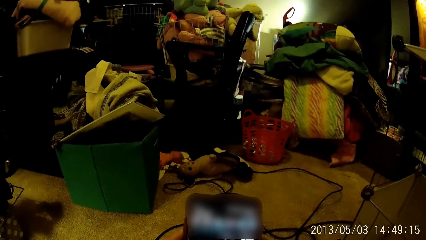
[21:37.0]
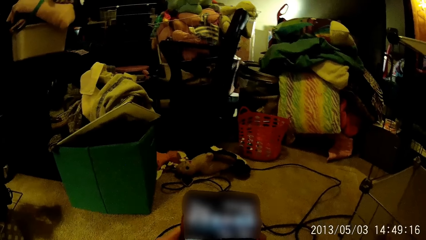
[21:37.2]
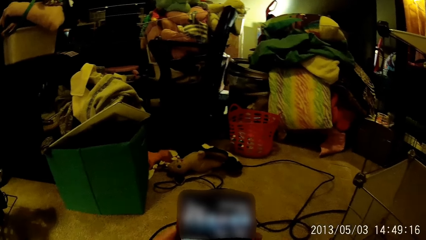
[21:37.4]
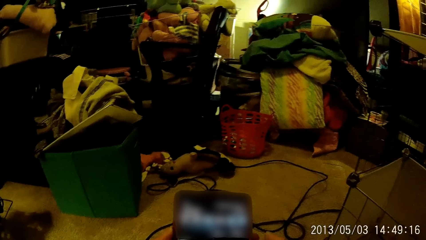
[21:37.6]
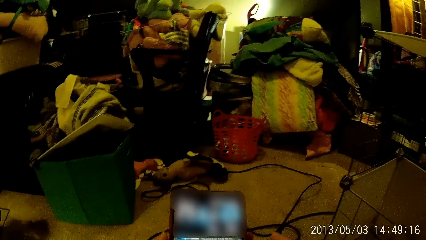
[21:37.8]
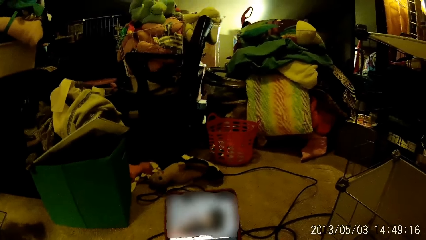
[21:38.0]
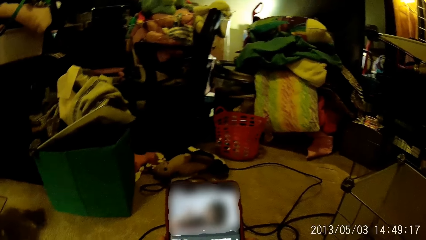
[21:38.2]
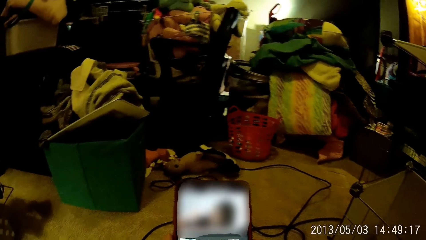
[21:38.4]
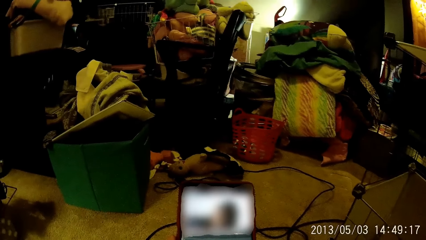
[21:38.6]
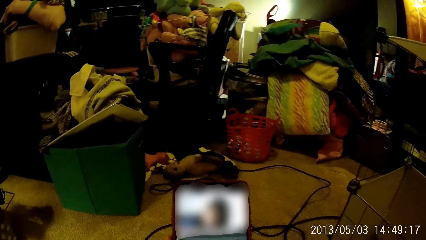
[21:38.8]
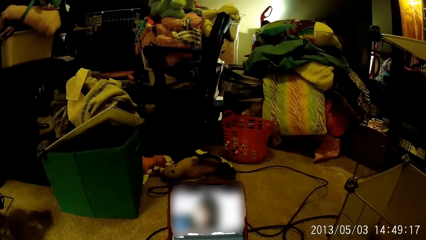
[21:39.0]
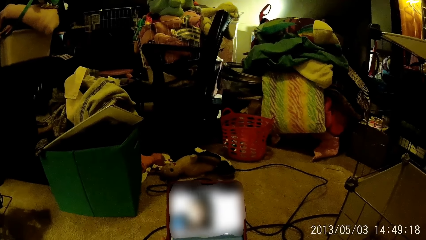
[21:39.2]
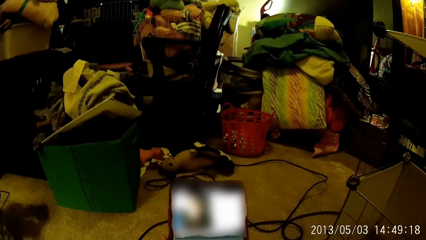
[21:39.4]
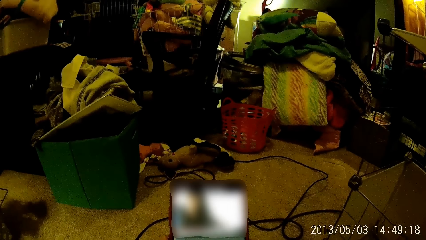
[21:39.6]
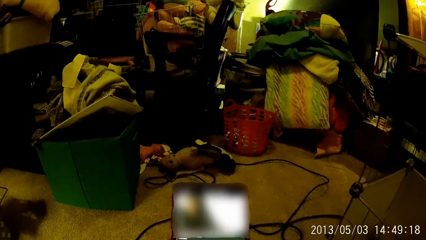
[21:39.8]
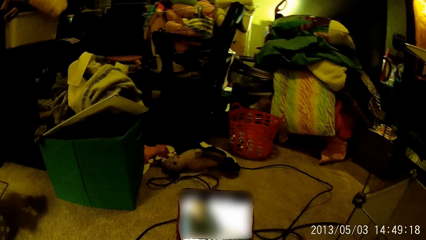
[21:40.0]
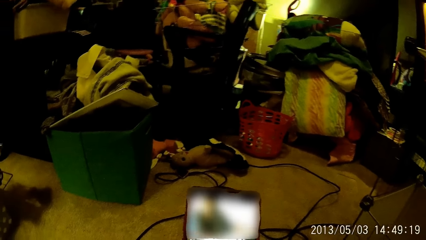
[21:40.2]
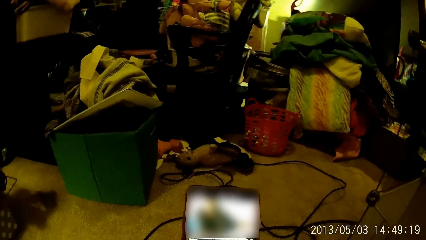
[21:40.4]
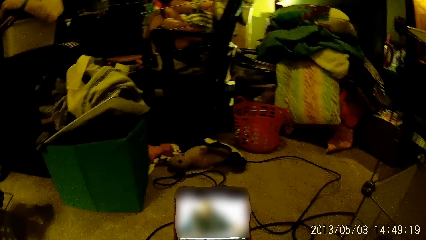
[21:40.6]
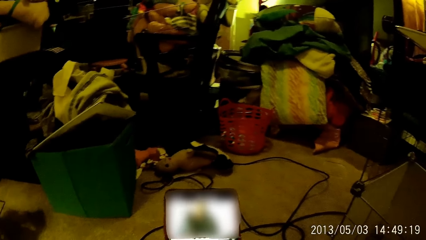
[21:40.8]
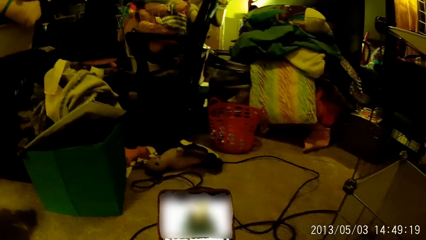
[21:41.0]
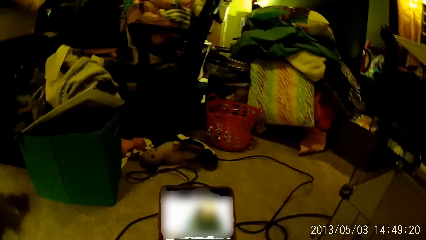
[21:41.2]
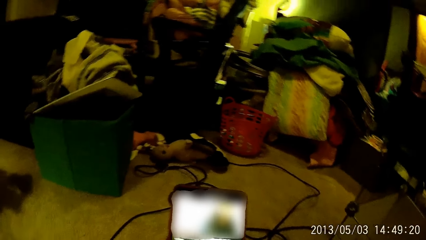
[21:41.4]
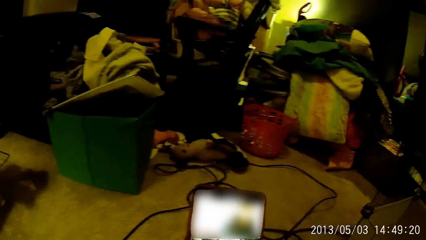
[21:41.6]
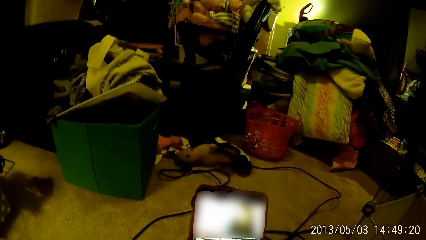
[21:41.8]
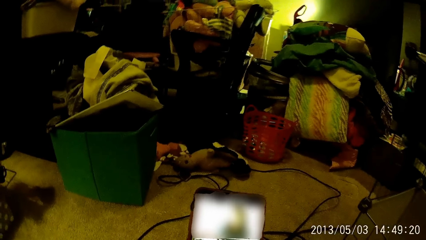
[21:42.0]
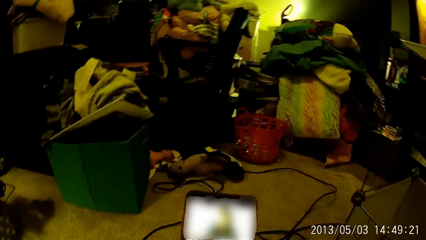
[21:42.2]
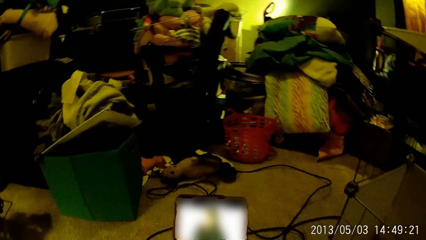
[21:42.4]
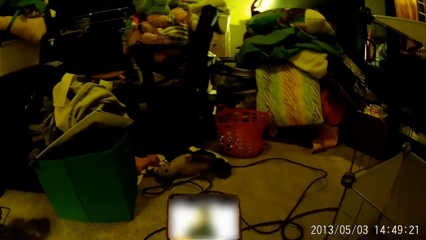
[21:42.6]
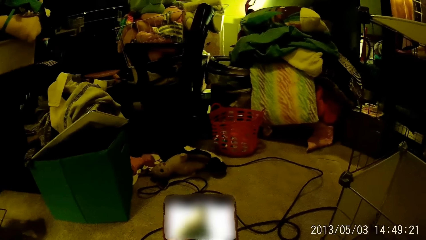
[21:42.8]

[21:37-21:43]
The camera wearer operates the phone with both hands.

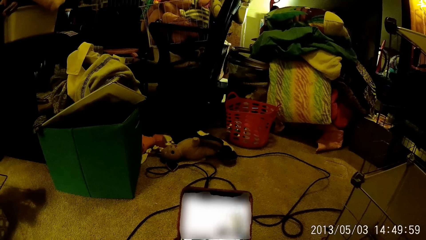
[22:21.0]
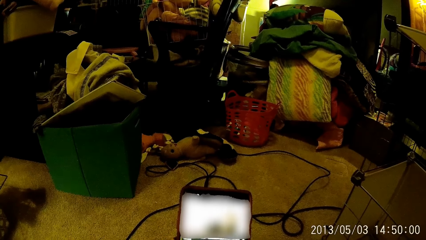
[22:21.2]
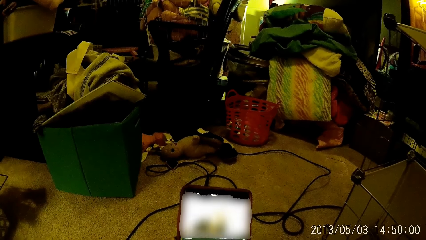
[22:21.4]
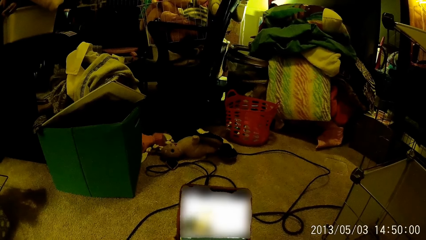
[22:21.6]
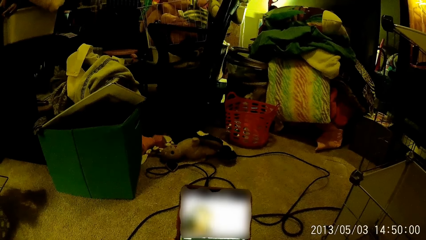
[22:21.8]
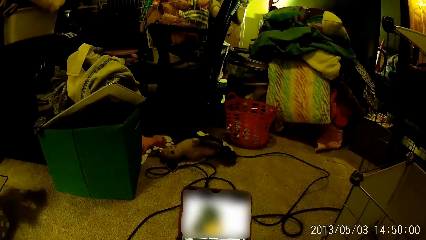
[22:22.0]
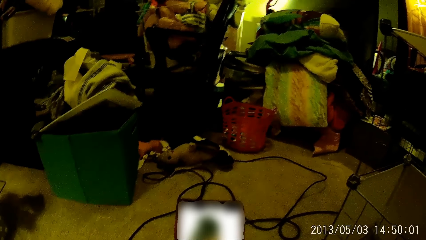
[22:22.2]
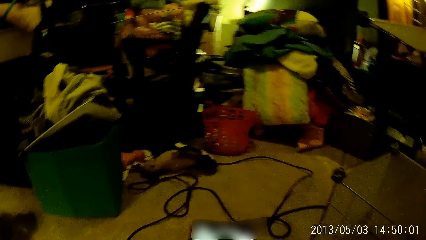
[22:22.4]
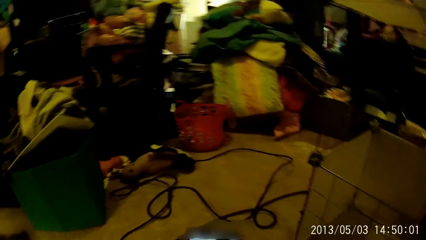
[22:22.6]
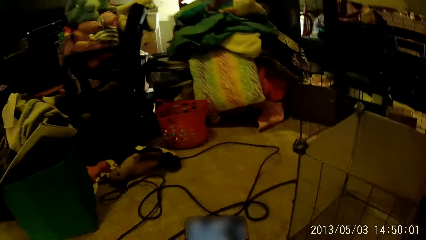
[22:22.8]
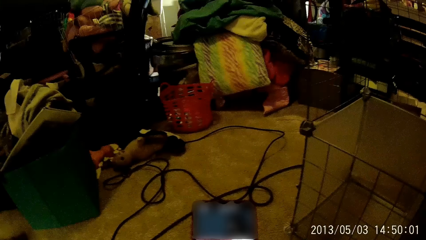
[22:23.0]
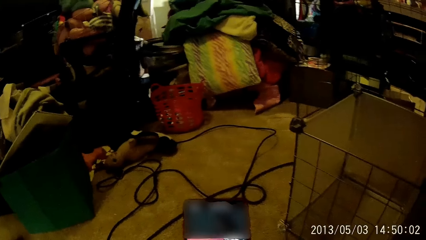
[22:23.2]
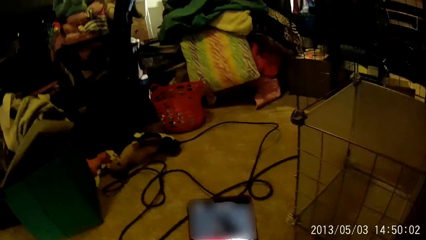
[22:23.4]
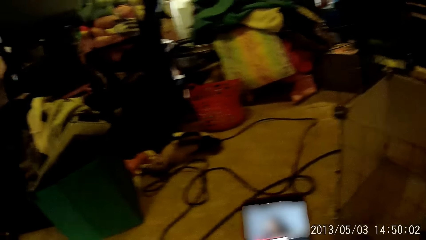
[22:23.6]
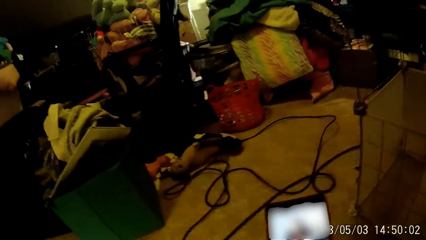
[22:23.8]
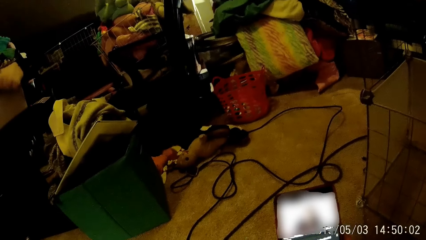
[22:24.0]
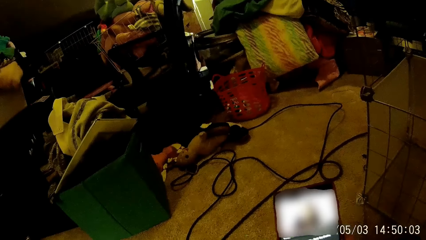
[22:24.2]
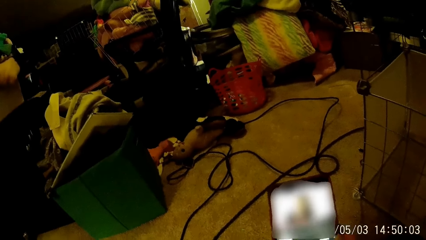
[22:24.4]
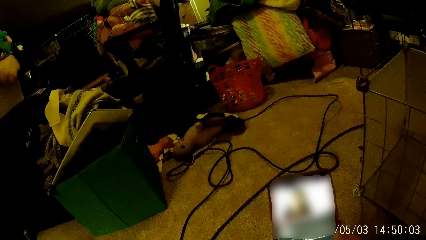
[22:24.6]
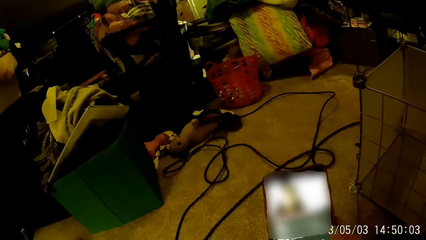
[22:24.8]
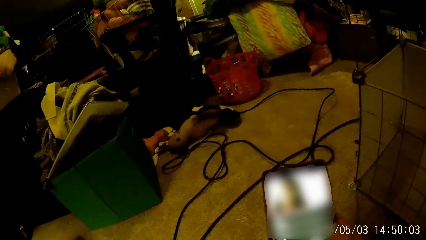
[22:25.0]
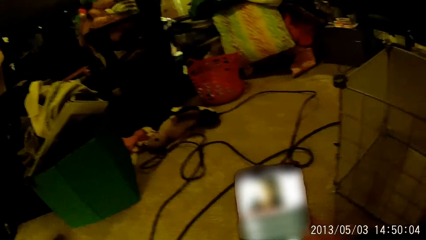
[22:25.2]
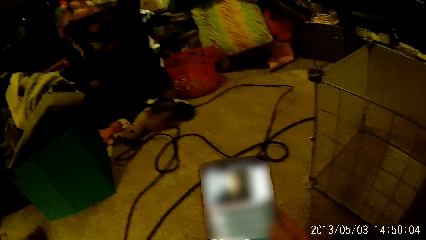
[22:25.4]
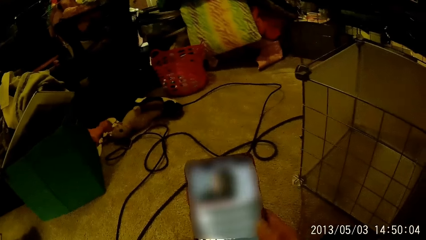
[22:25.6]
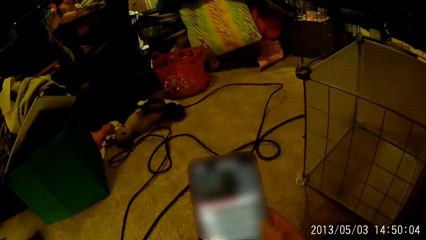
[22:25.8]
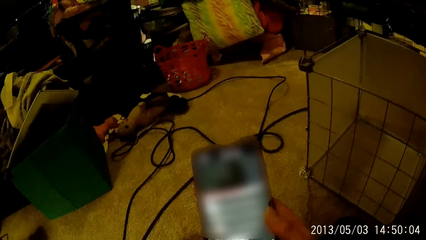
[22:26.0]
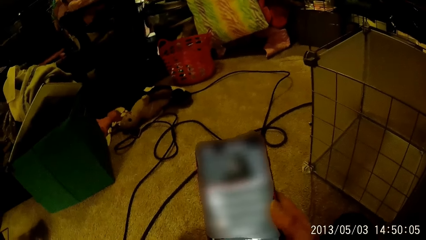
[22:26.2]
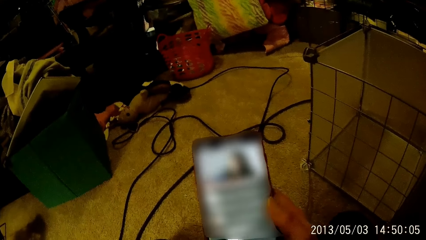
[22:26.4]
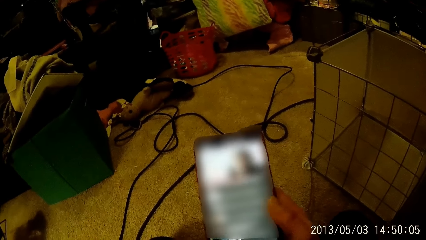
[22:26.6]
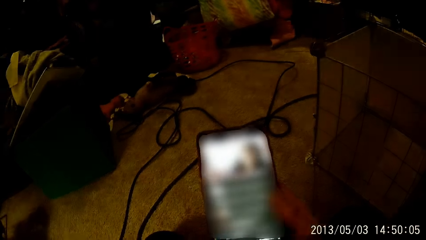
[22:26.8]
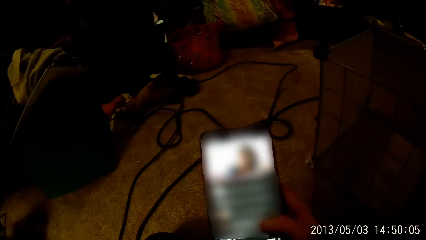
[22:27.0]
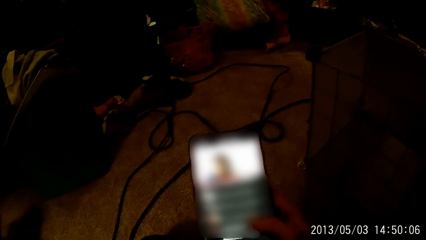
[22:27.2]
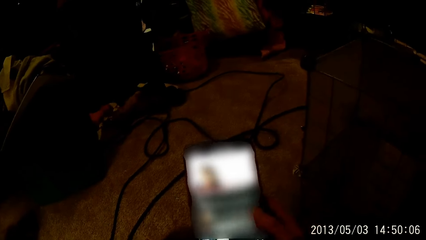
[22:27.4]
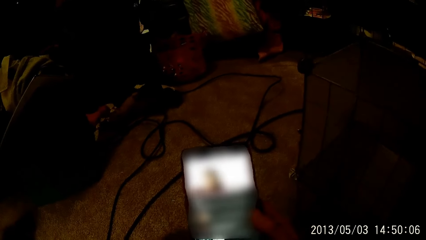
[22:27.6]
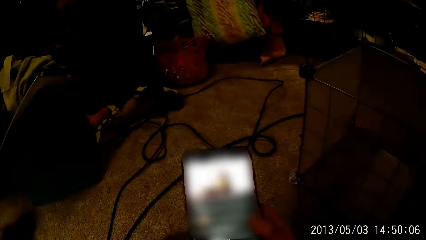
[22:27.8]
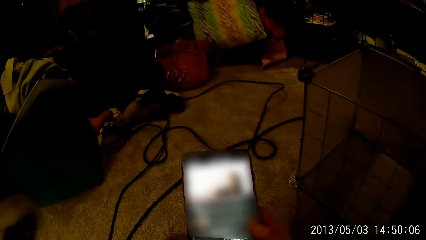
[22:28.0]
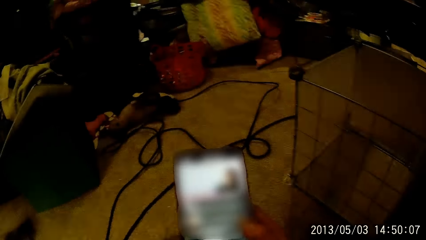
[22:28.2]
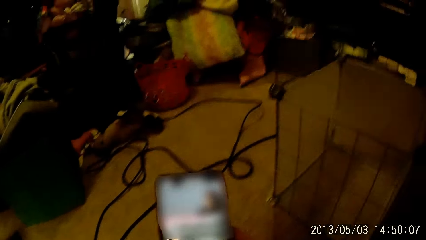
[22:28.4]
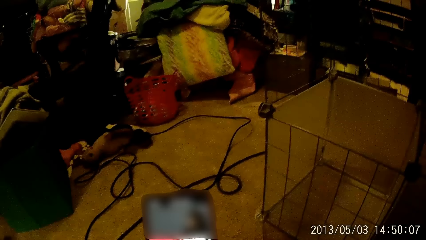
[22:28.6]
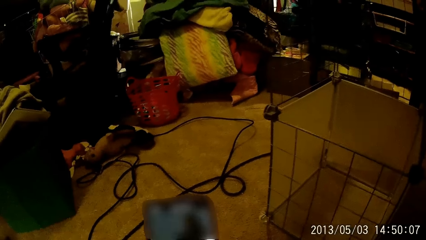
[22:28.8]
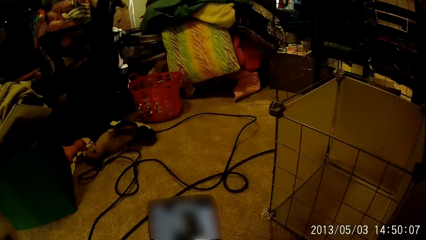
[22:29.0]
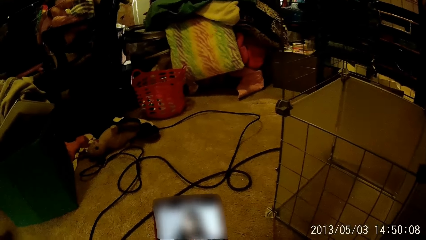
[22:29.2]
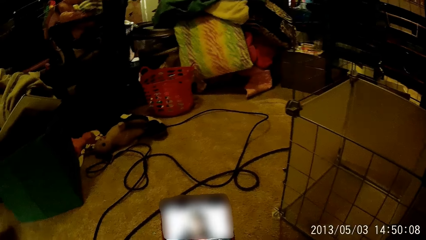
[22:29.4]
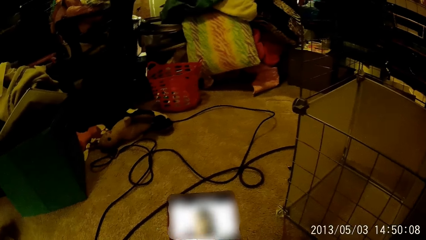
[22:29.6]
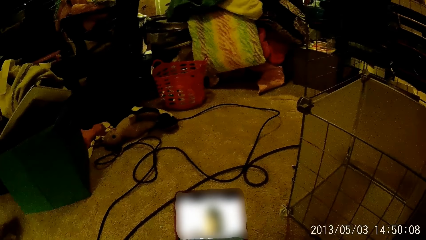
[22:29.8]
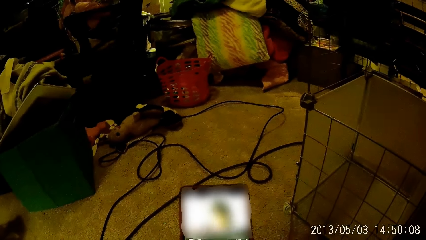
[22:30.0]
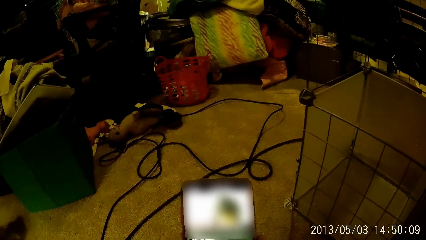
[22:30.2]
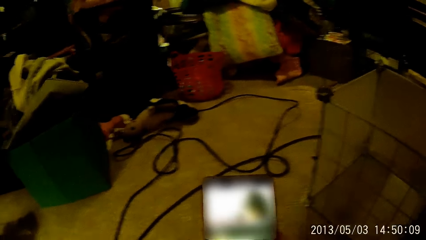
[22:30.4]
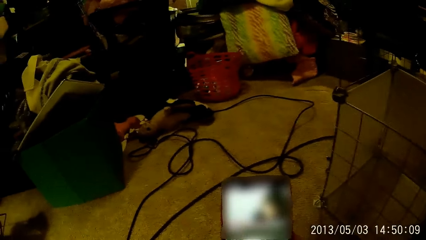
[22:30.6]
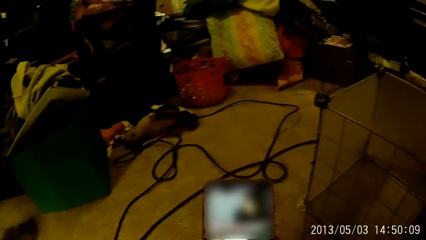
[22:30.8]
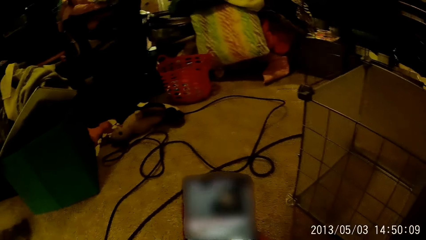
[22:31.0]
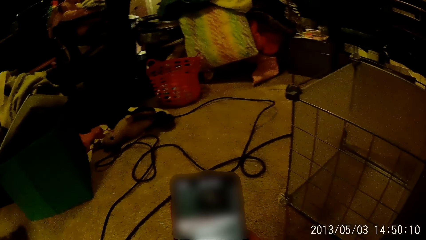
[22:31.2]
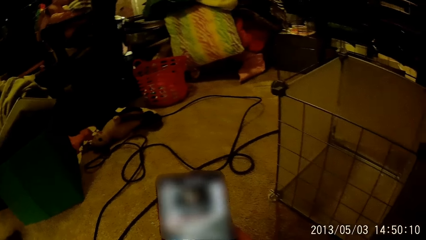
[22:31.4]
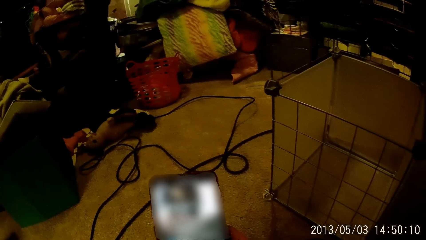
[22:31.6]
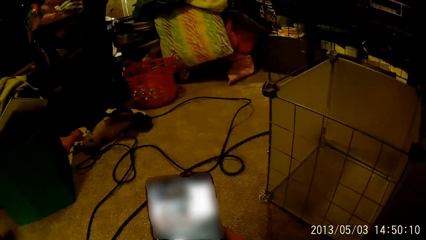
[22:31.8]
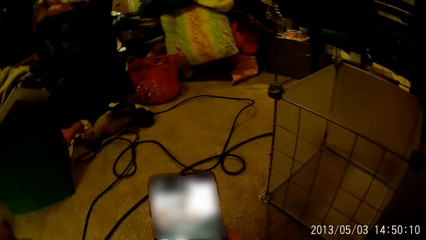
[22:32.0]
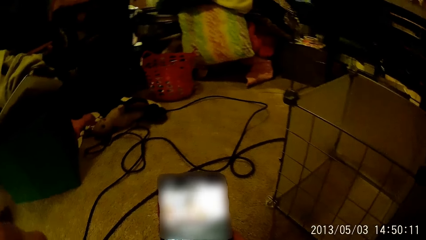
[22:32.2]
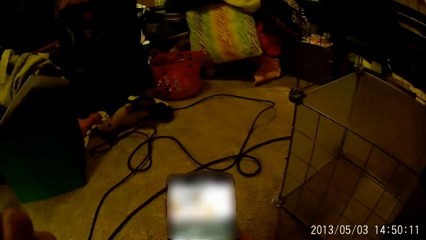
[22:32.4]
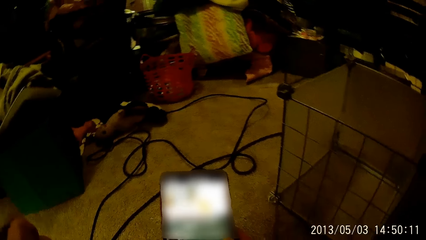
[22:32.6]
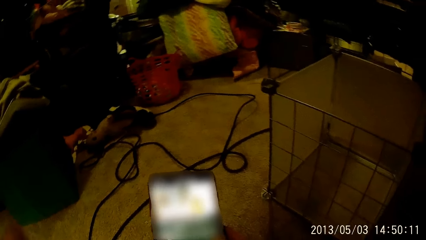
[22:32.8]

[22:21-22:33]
The camera wearer takes his left hand off the phone. He operates the phone with his right hand.
